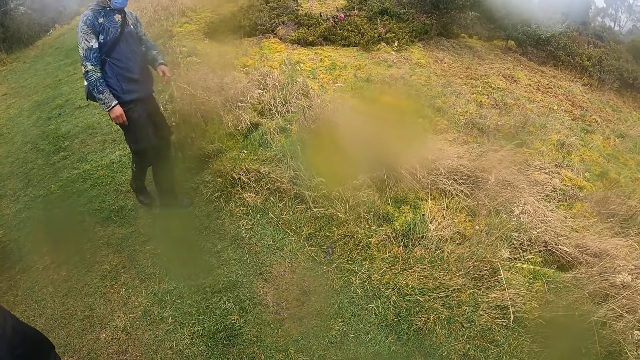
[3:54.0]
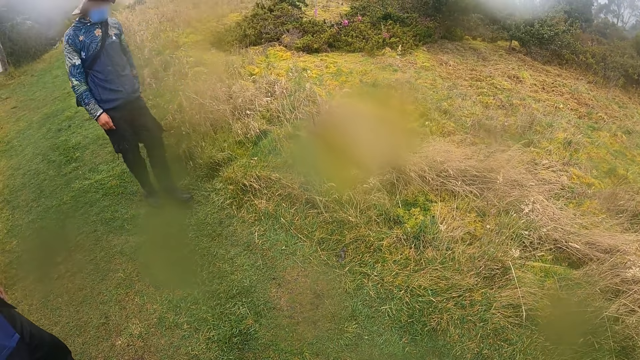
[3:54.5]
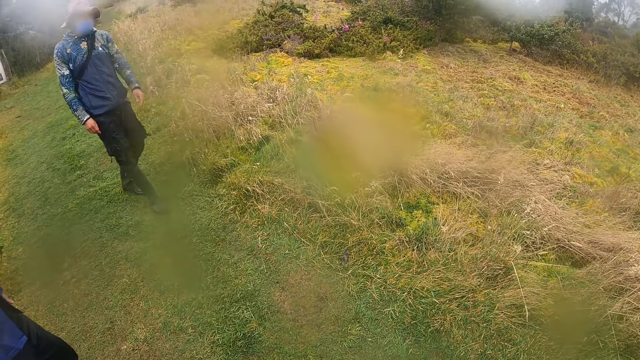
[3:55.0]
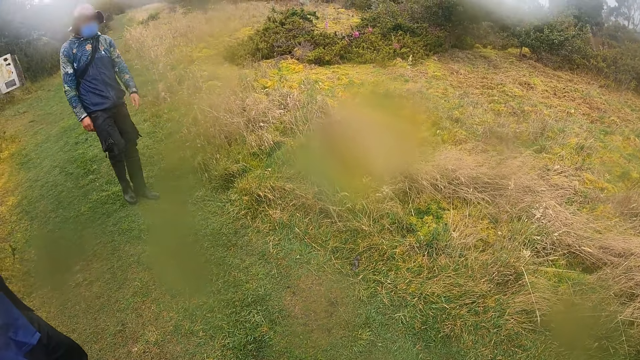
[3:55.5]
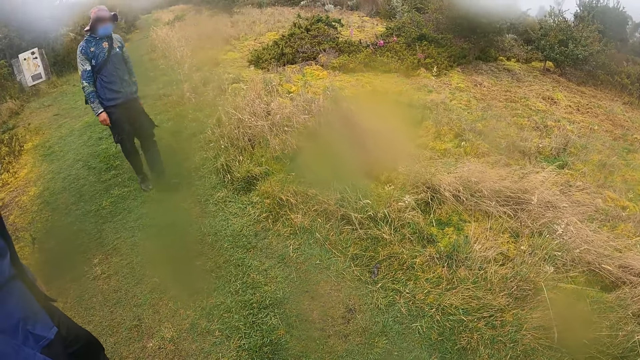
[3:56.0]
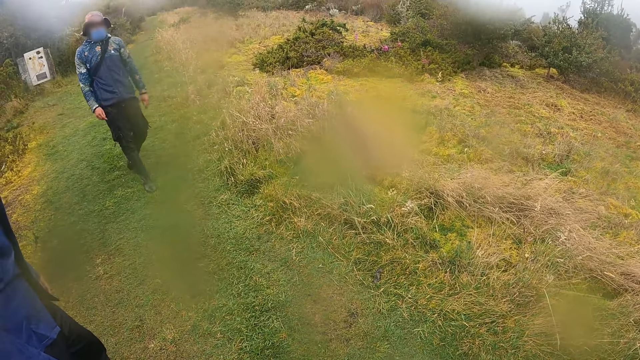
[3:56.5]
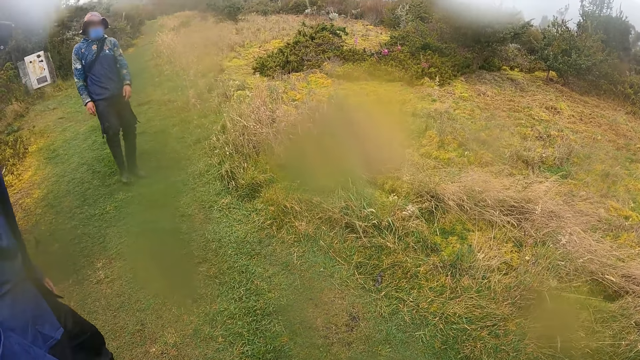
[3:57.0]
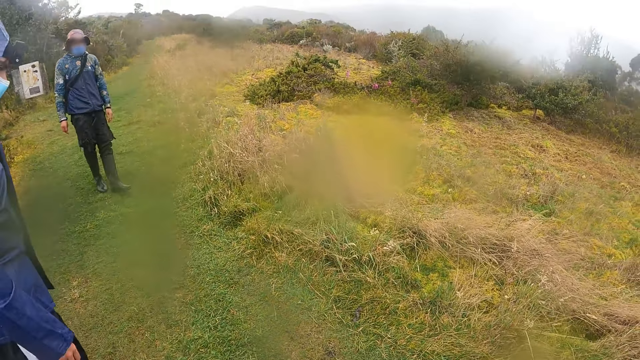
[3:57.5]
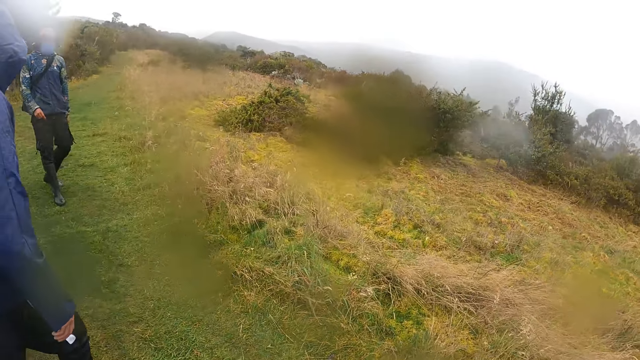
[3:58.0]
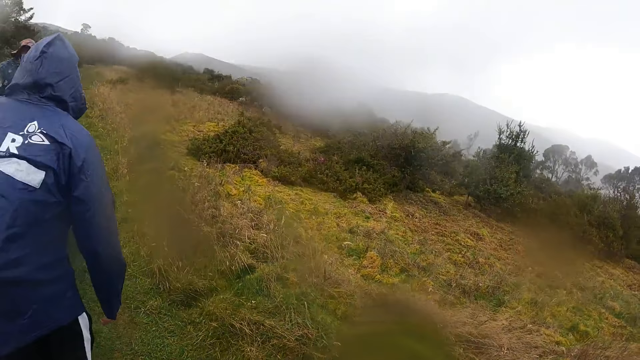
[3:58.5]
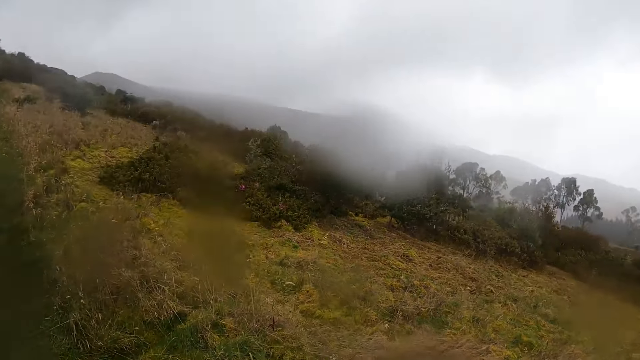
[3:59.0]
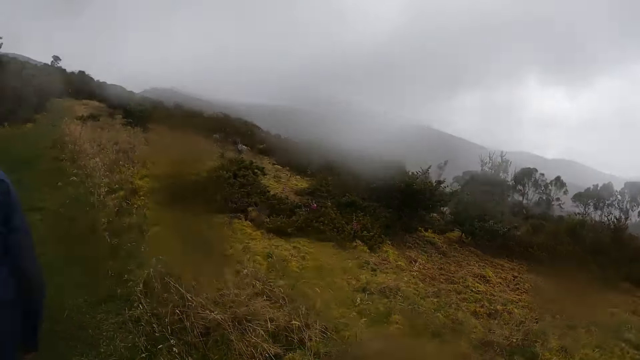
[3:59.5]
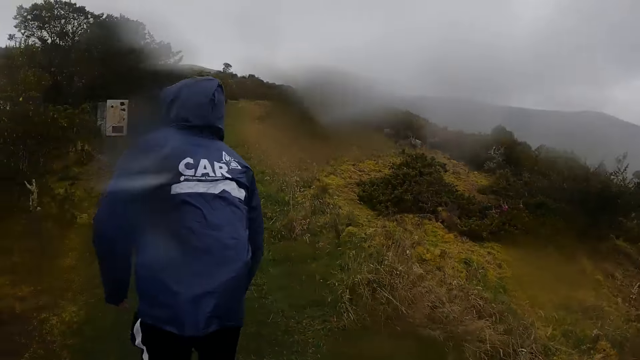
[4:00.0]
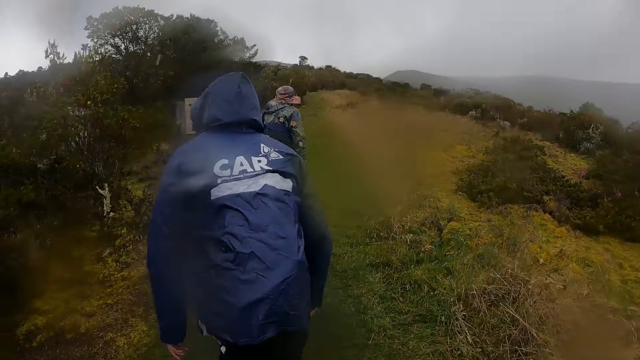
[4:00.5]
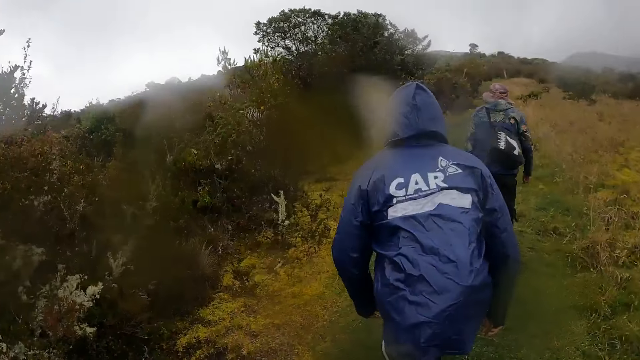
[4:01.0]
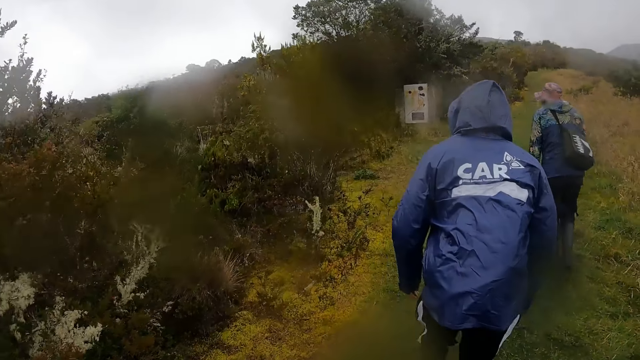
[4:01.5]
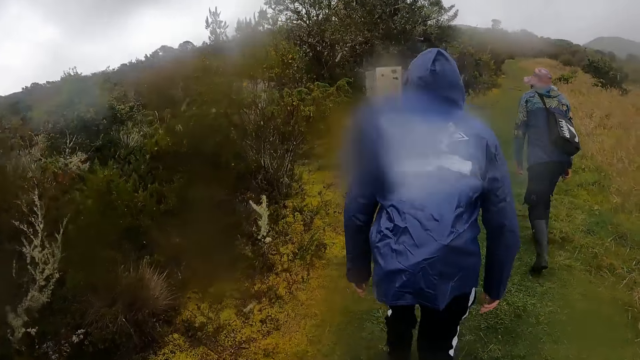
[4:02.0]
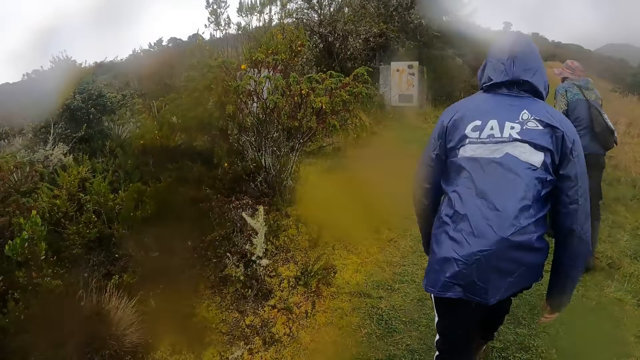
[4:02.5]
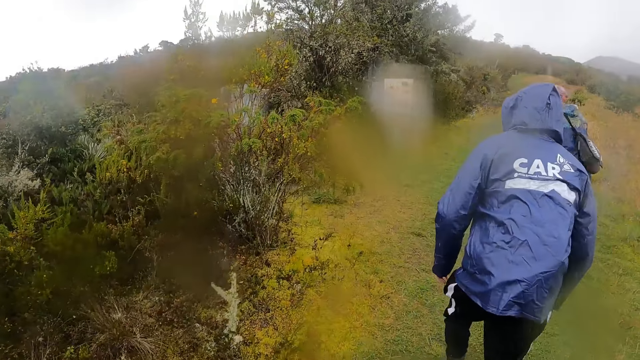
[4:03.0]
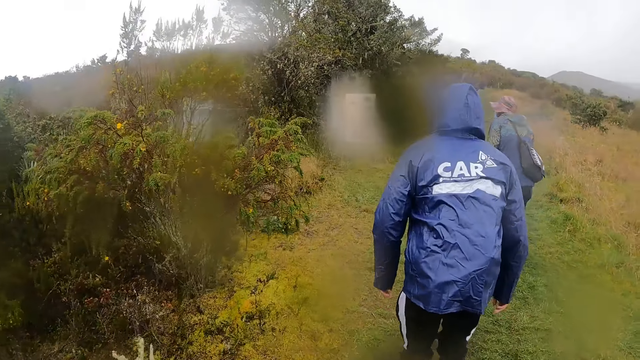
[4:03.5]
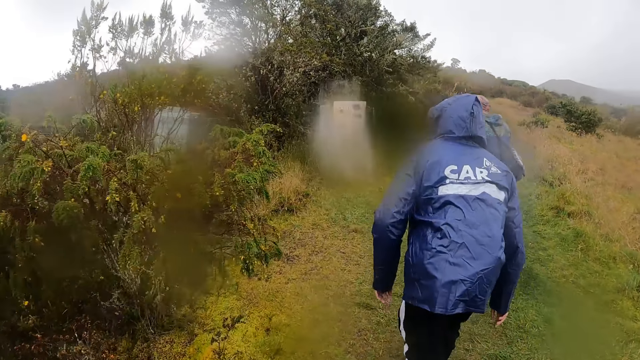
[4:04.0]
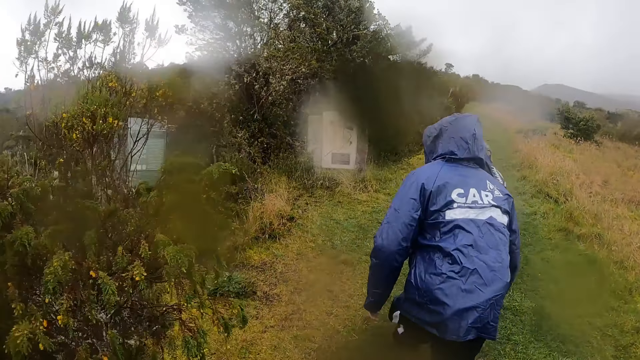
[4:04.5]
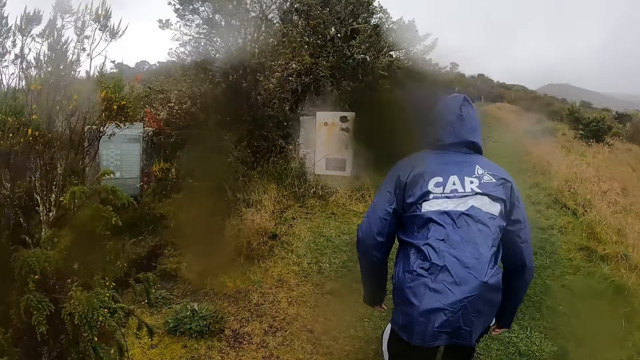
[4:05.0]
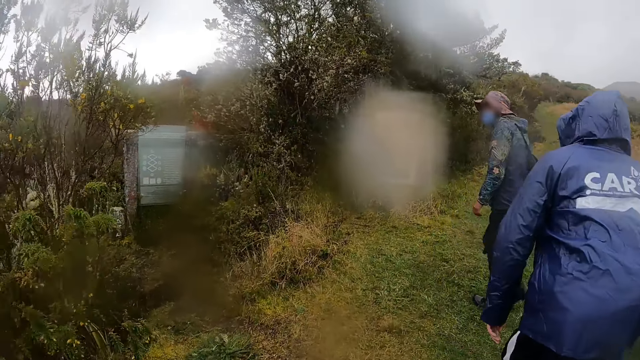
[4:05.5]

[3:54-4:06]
The camera wearer walks on the ground.

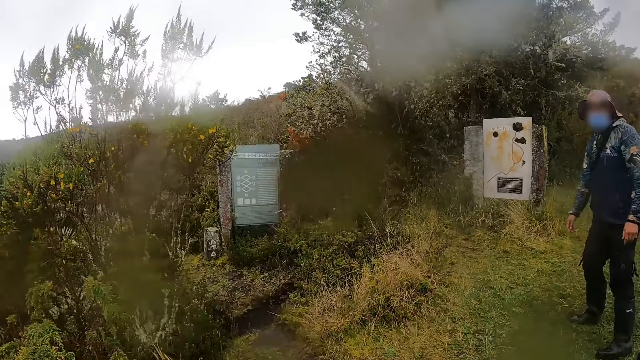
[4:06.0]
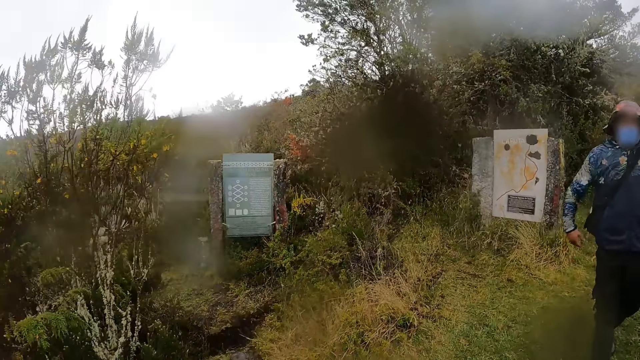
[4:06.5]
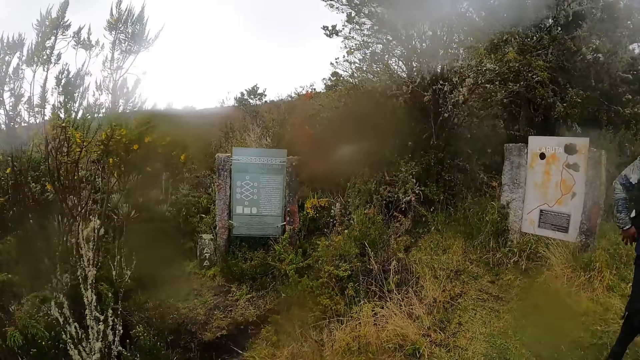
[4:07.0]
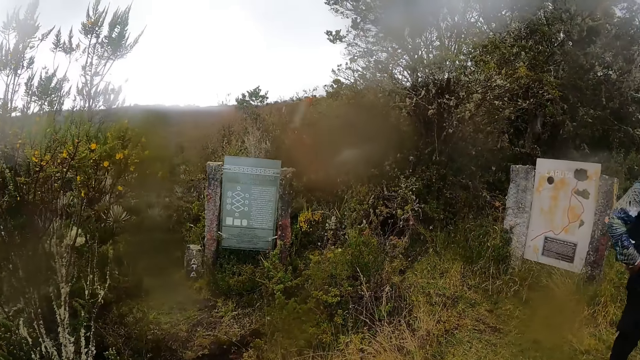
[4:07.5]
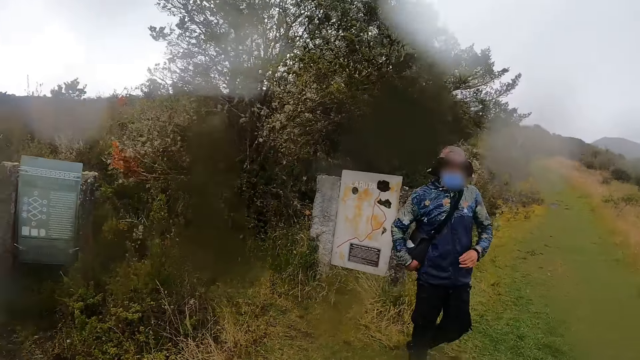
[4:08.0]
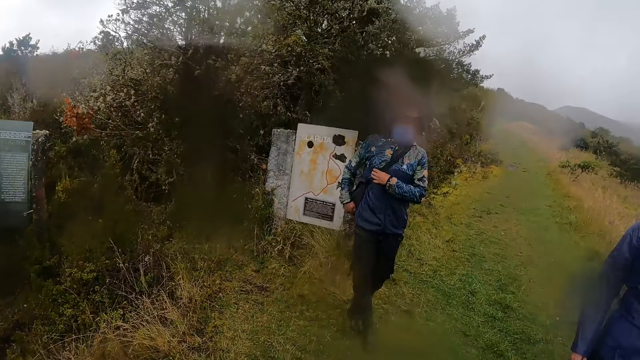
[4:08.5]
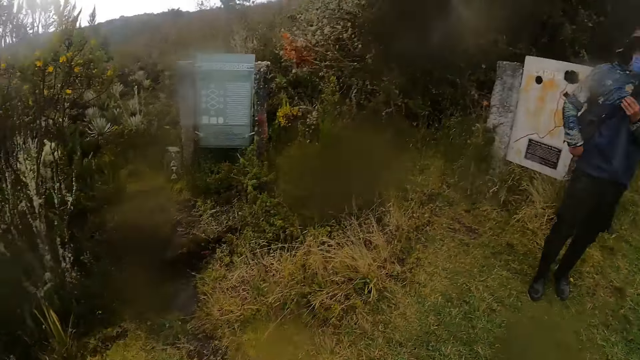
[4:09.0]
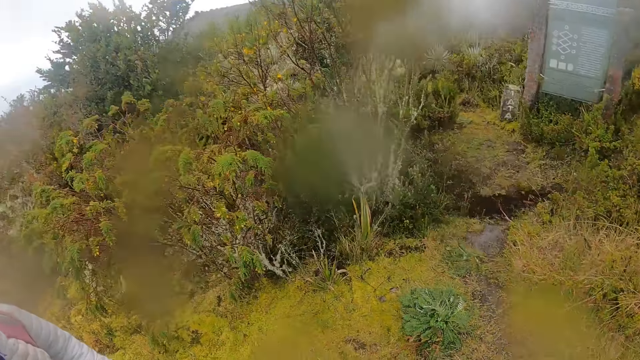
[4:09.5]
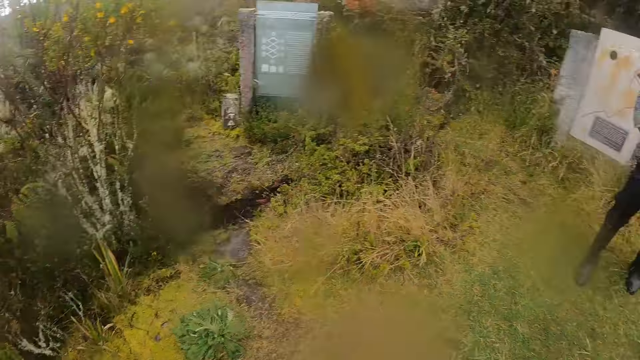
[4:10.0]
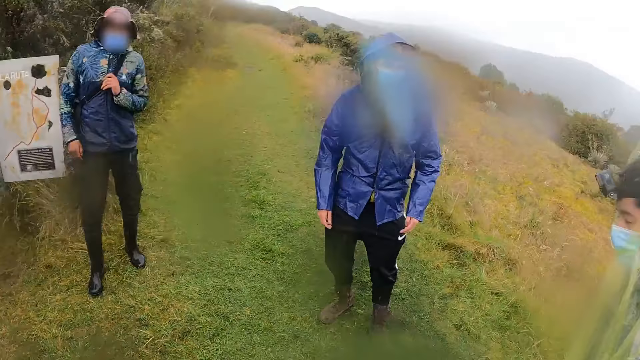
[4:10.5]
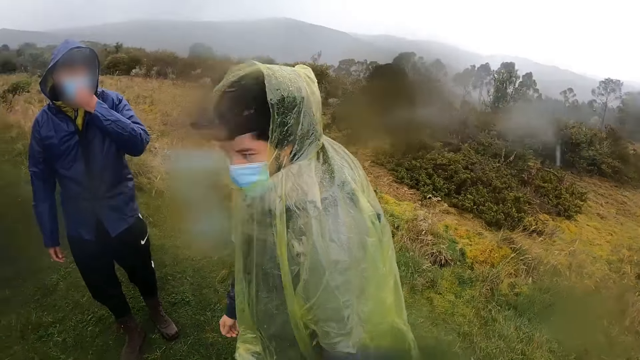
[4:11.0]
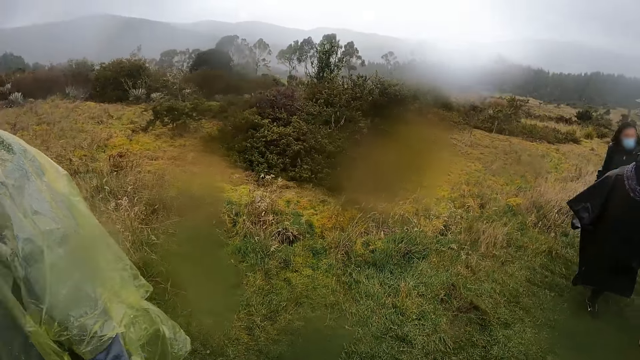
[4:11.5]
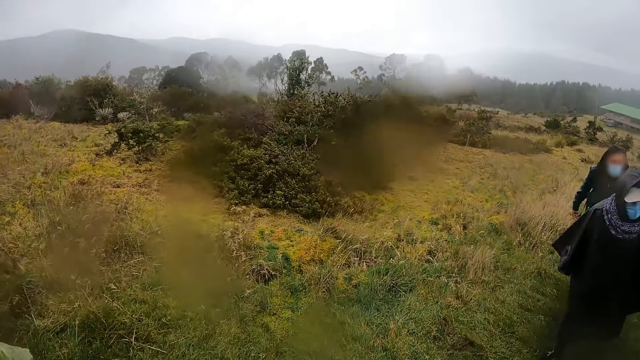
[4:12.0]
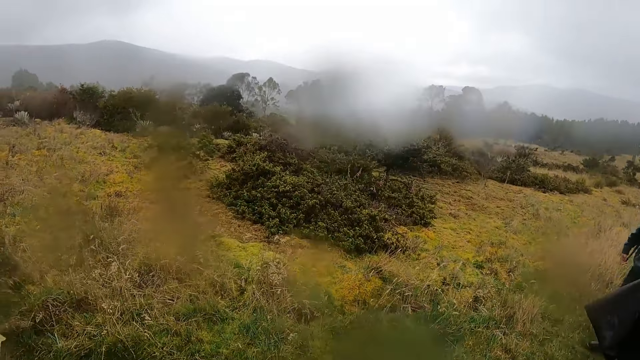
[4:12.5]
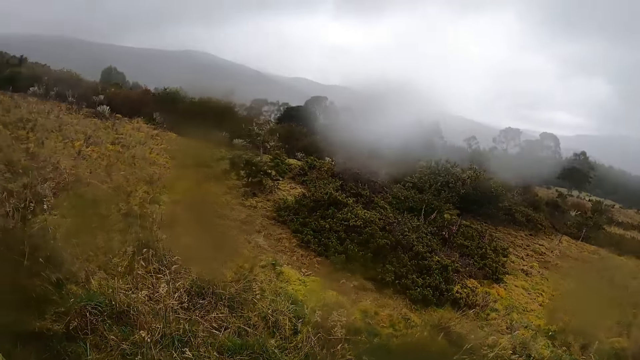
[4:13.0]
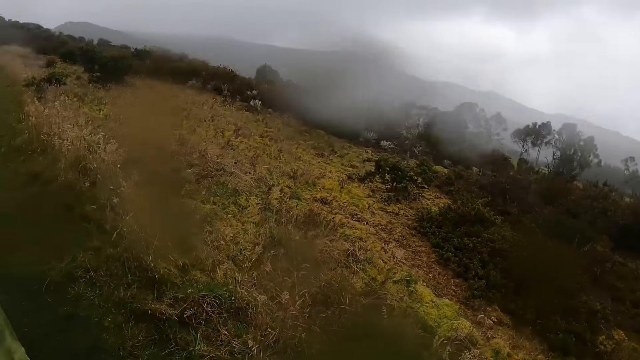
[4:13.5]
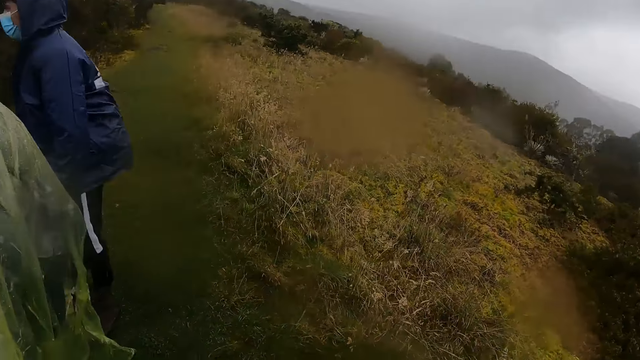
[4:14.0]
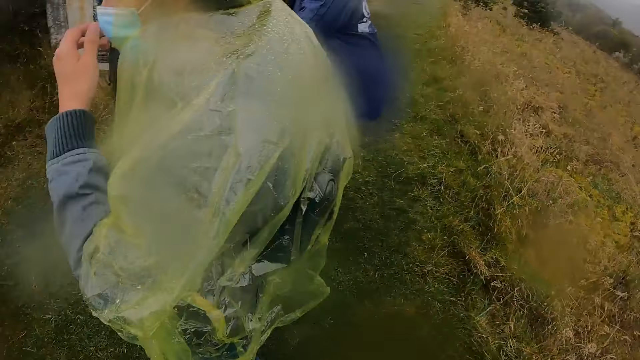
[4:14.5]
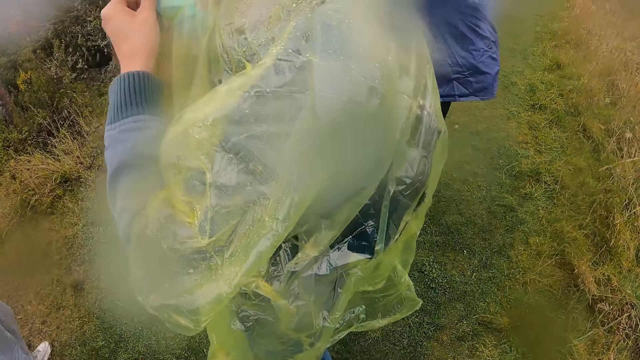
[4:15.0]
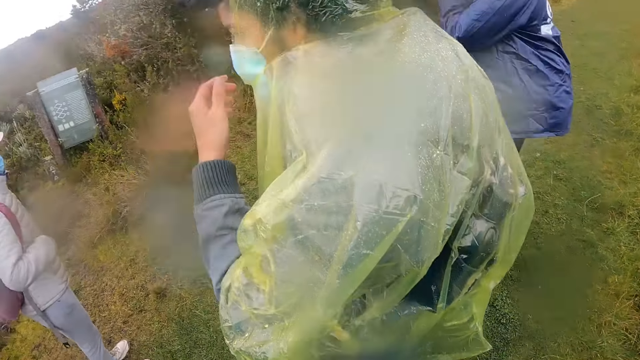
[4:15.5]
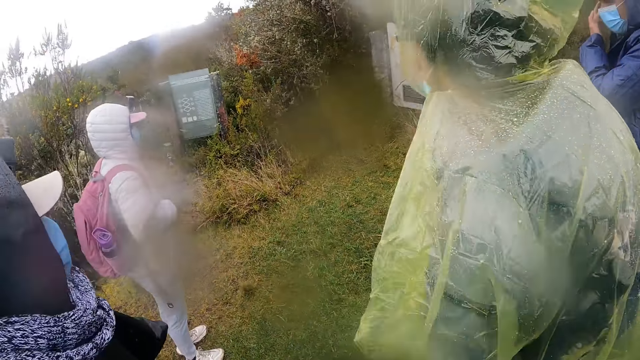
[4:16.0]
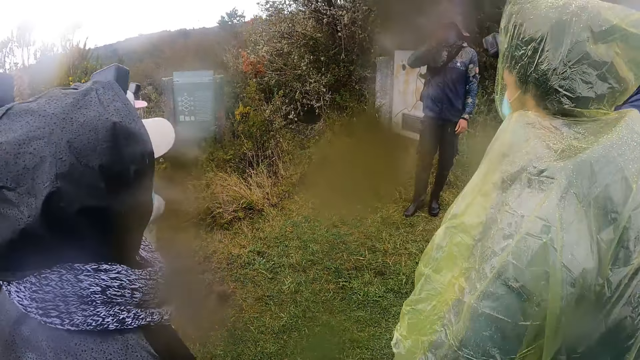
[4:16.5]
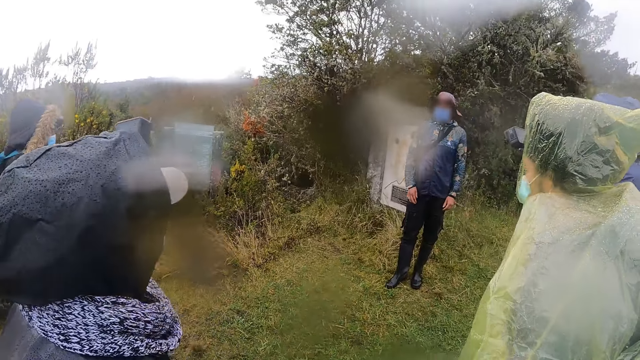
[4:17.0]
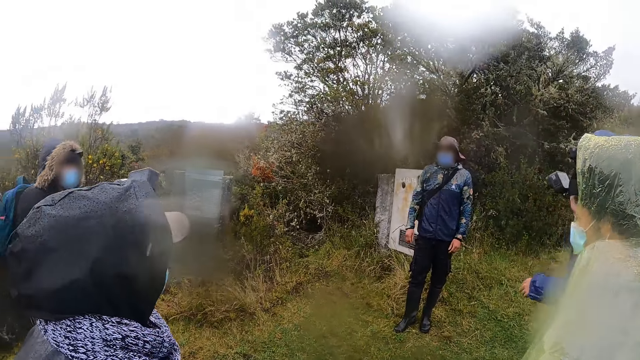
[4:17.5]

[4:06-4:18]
The camera wearer looks around. A man adjusts his facemask with his left hand. Another man adjusts his facemask with his left hand.
